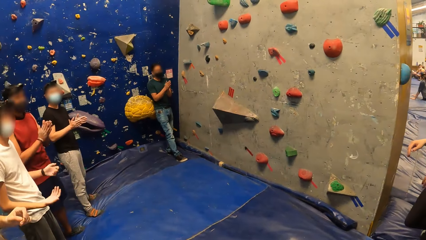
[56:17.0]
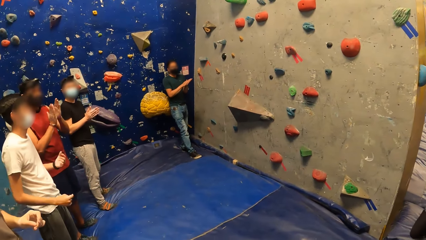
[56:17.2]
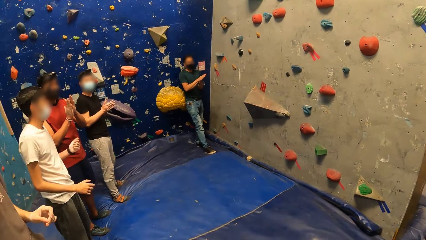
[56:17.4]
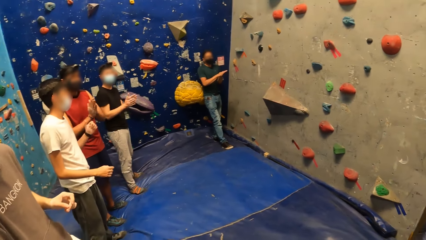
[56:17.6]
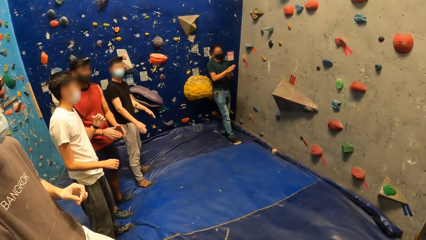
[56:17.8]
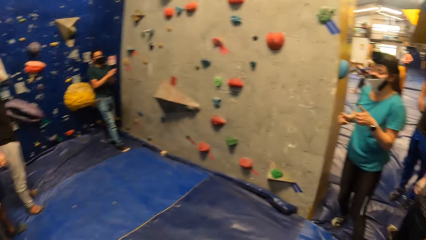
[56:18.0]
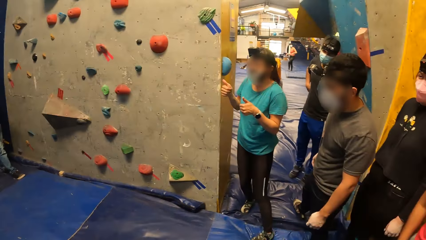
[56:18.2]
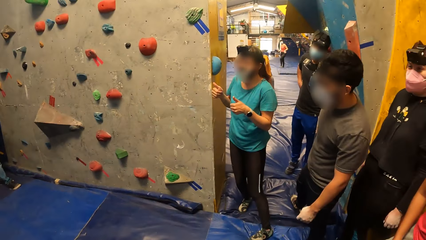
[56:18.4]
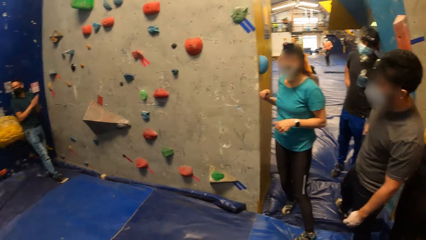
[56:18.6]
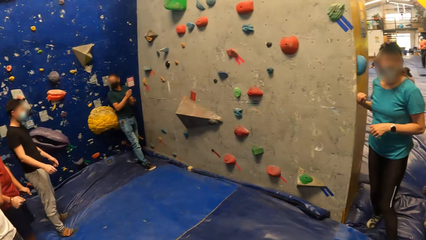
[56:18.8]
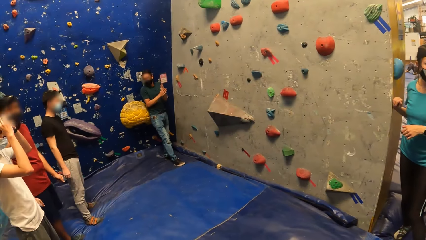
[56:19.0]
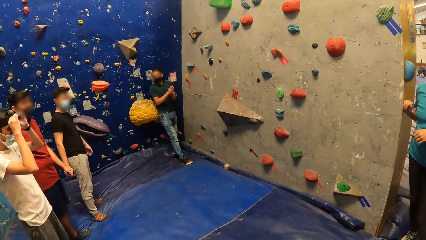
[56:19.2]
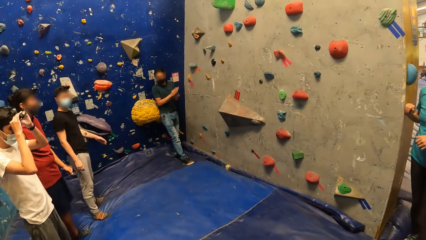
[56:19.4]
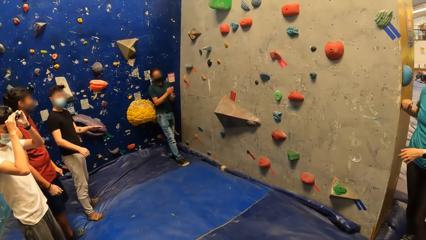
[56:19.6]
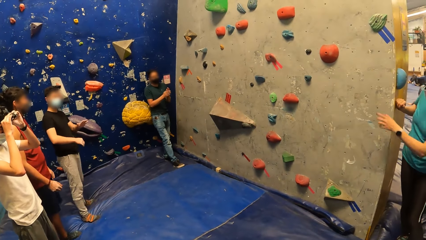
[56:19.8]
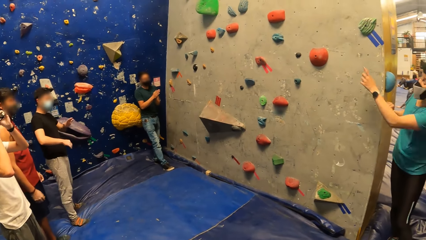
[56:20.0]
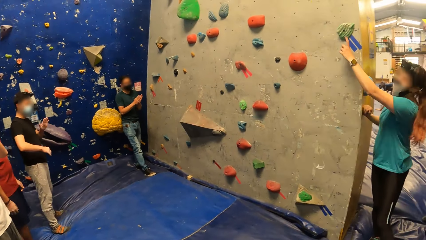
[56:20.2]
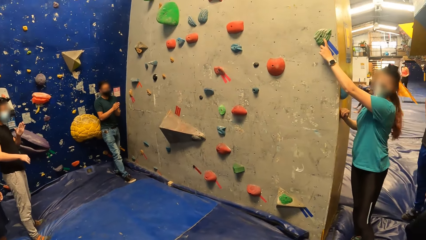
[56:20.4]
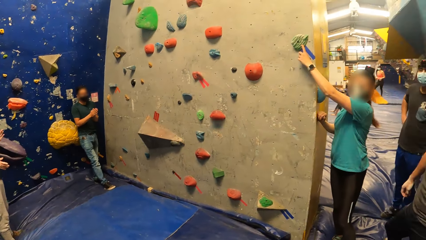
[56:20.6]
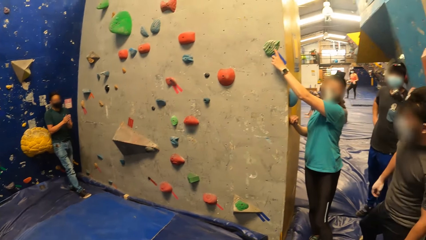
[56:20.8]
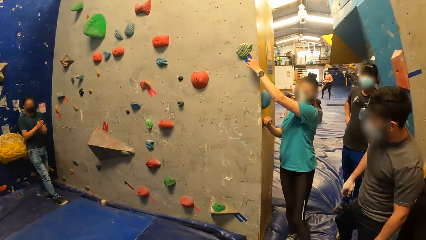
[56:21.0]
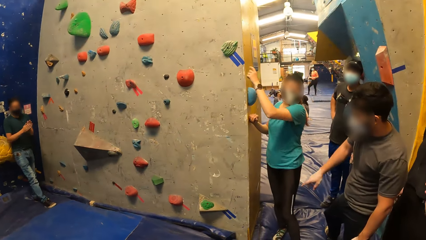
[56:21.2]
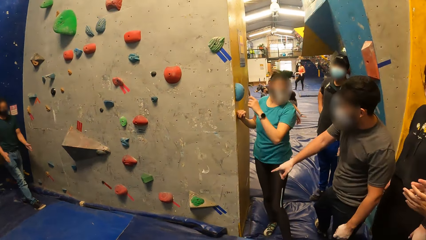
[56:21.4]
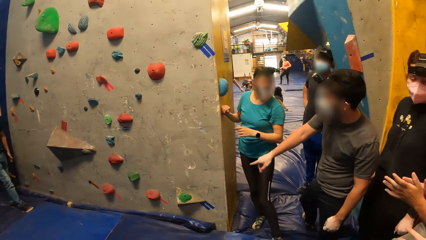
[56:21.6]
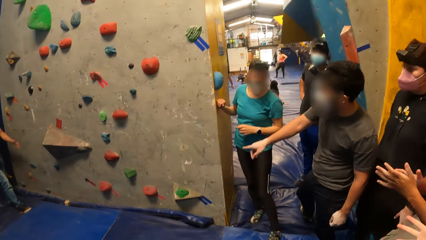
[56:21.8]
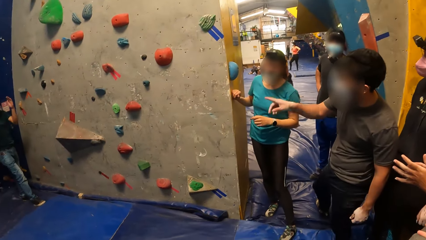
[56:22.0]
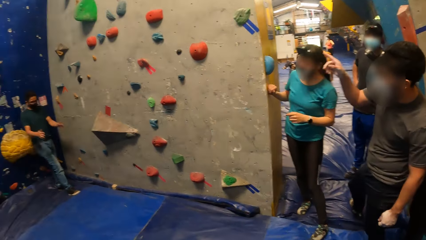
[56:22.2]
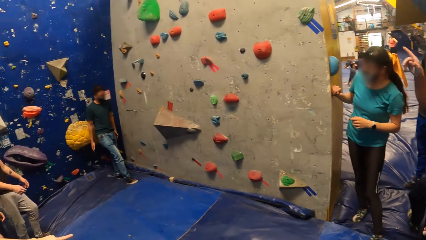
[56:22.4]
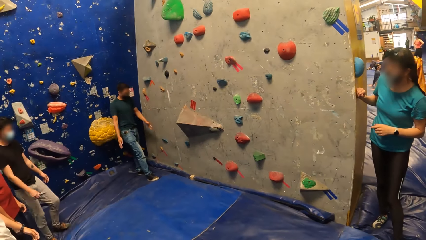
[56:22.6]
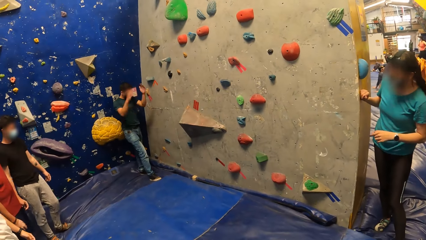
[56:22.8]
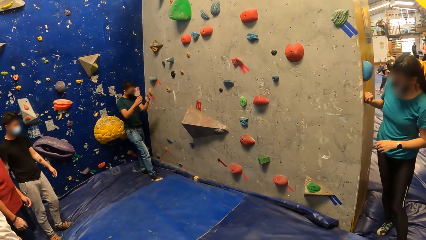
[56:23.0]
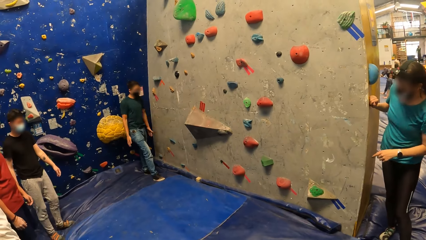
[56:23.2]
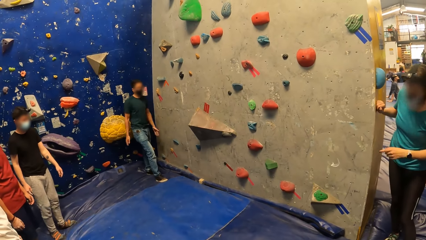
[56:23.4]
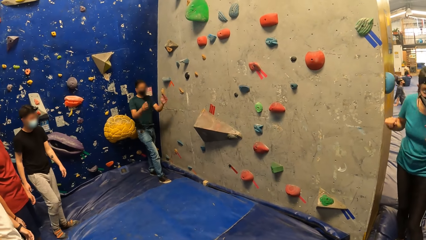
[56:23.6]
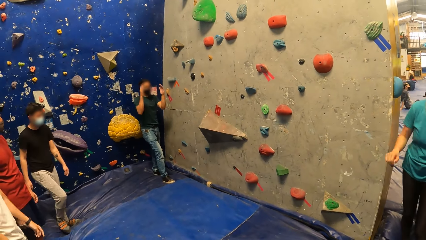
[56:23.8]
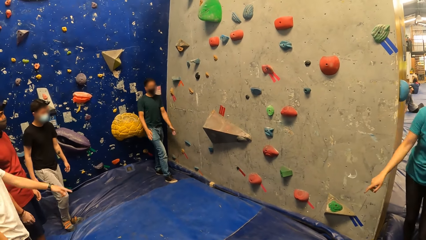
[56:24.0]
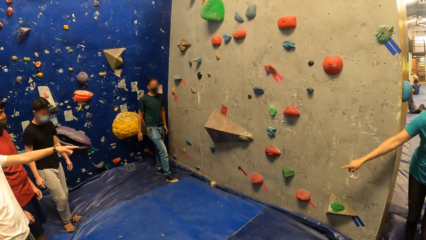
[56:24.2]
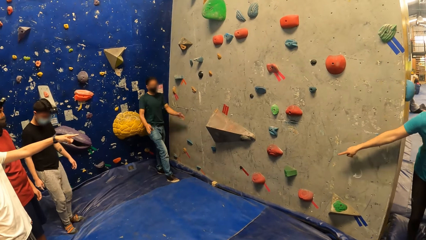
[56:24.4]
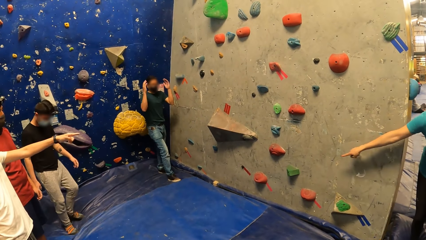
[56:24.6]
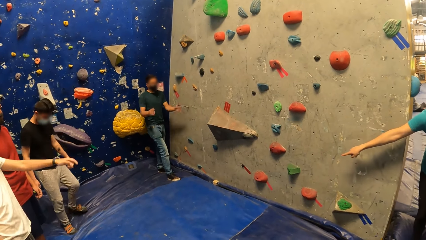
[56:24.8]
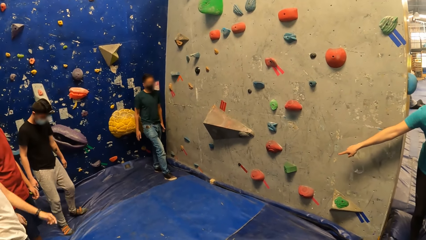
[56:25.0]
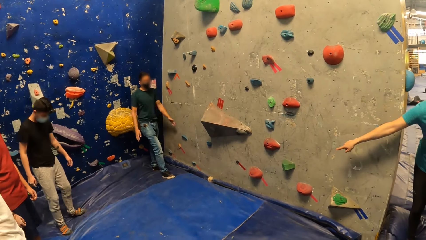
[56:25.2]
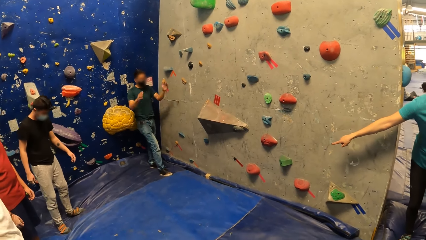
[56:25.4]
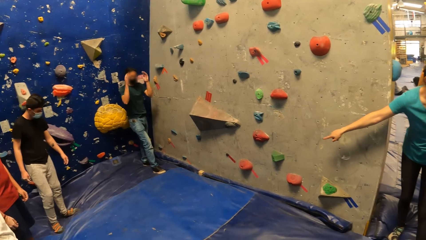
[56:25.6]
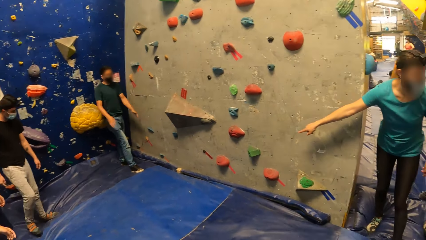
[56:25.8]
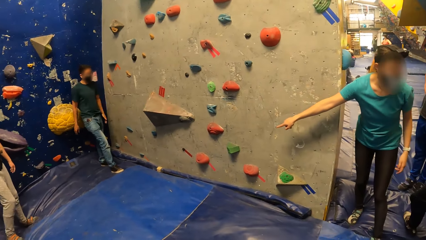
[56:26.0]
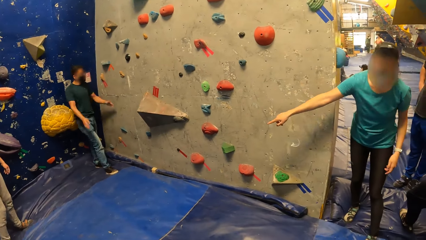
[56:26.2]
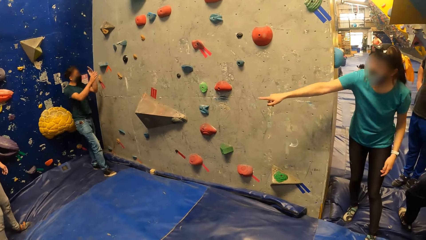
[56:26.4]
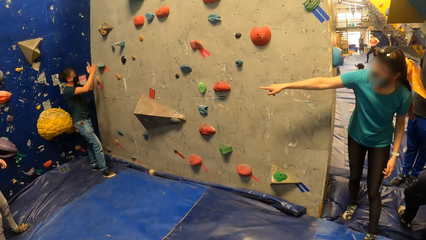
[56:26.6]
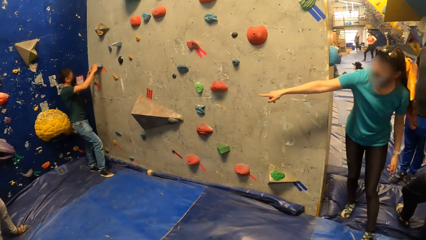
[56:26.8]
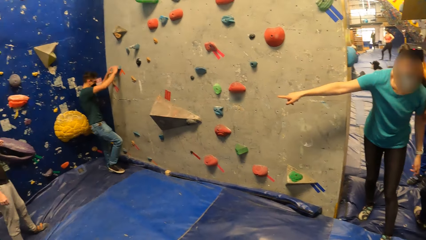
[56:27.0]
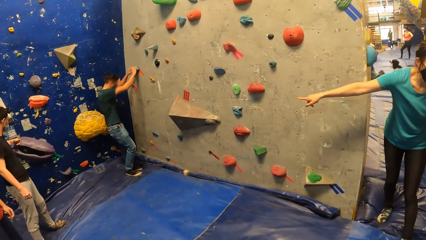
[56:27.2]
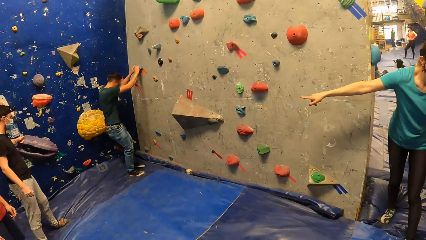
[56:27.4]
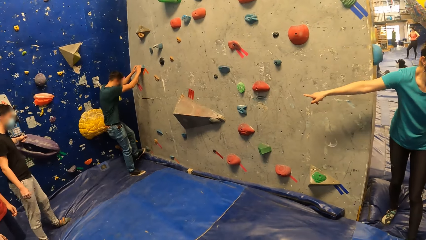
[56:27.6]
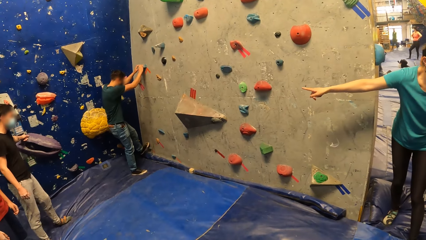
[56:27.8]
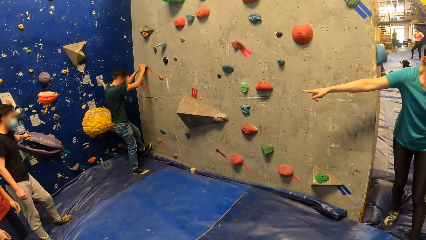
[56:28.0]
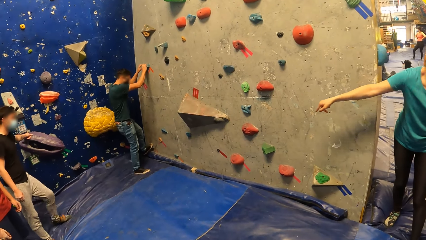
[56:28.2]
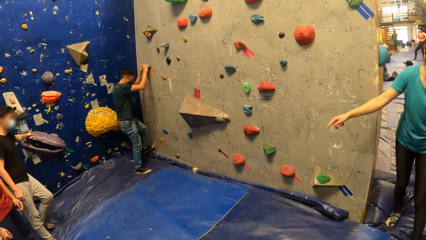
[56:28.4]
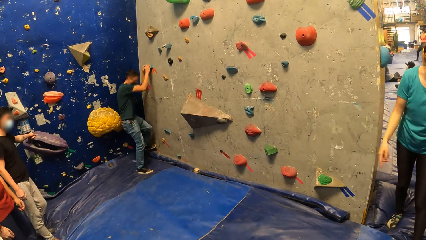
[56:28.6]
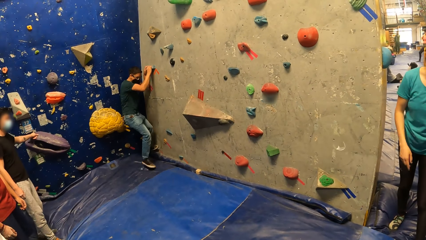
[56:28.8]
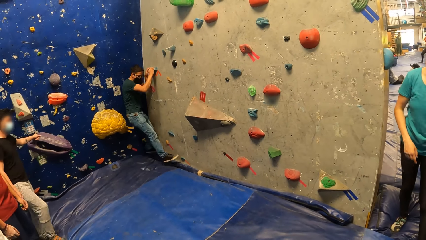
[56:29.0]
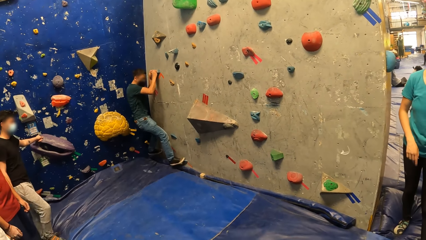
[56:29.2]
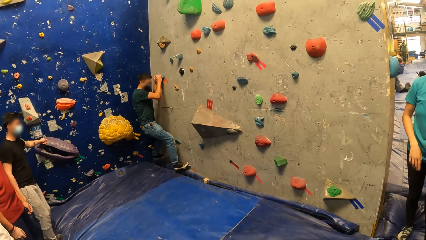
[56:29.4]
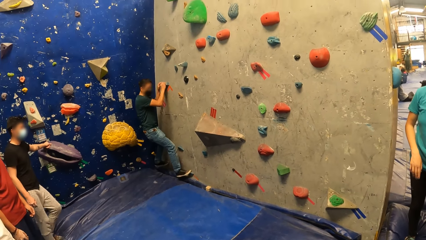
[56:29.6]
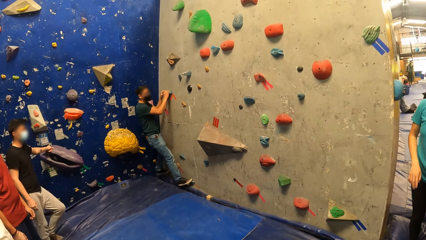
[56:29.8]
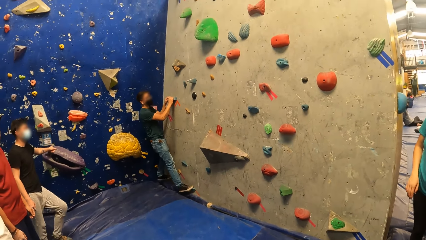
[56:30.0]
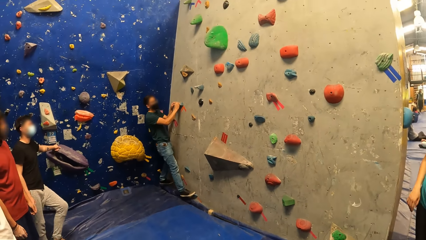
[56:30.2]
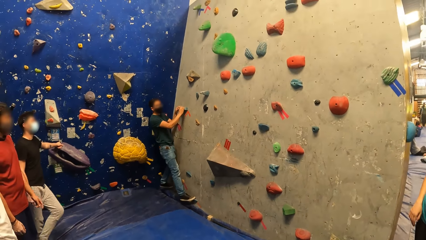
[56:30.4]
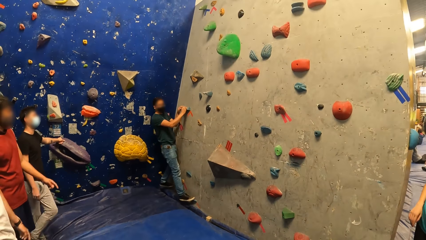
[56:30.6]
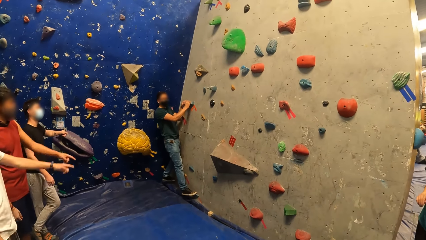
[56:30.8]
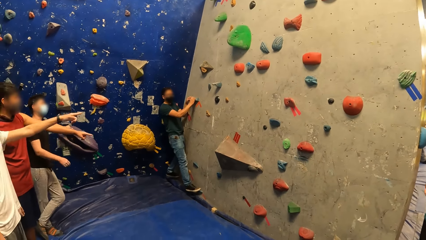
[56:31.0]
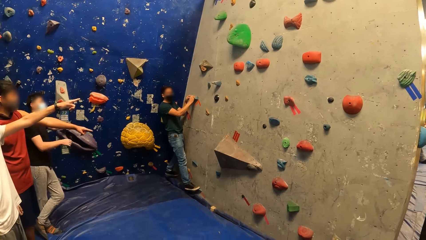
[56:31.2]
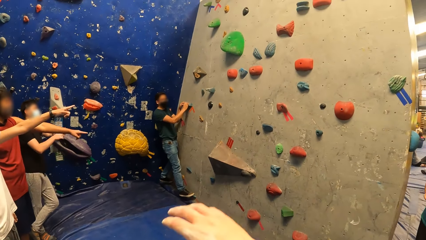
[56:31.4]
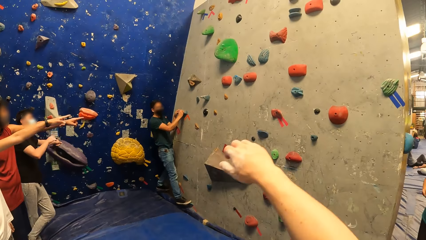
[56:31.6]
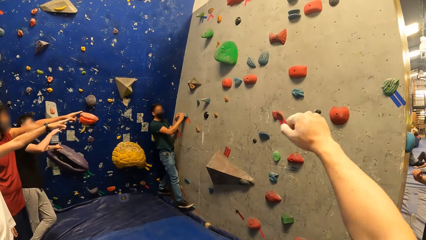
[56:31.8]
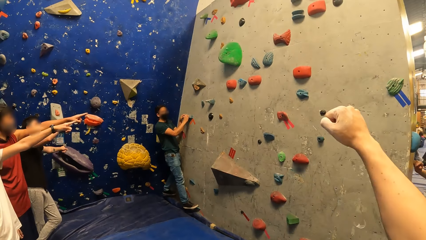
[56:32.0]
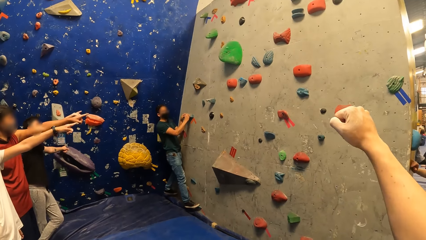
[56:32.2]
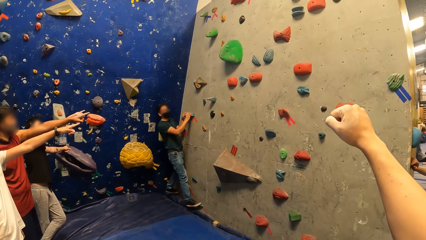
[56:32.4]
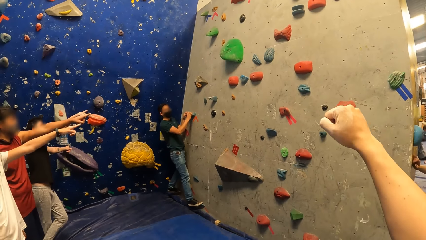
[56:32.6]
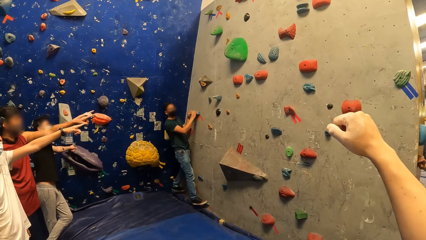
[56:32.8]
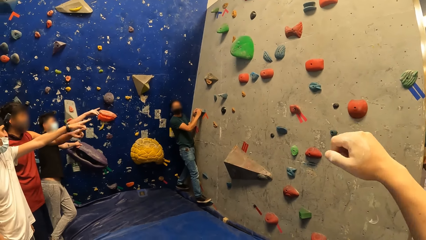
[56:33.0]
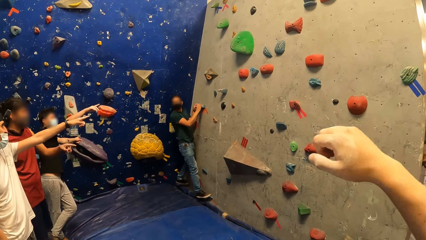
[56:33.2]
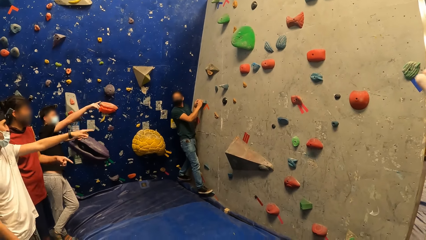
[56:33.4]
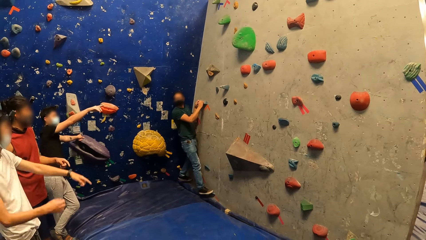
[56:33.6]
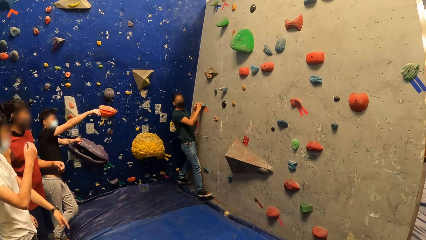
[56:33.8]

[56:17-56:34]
A man rubs his hands together. The camera wearer looks around. Another man fixes his camera. The first man rubs his hands together. The camera wearer turns towards the entrance. The first man stretches his hands. He climbs the bouldering wall with both hands. The second man points towards the rock climbing wall. A third man points towards the rock climbing wall. The camera wearer points towards the rock climbing wall.
